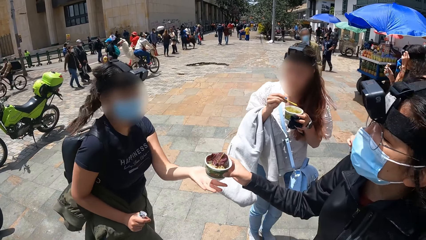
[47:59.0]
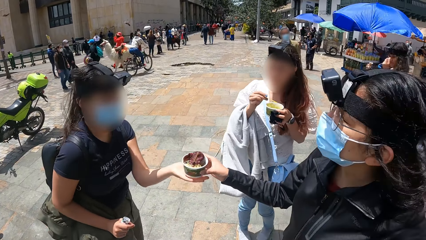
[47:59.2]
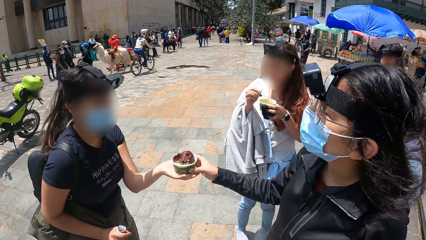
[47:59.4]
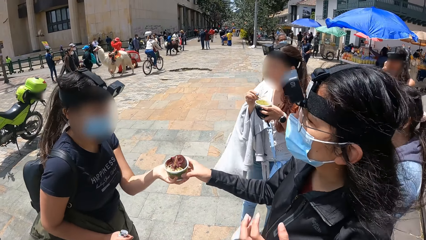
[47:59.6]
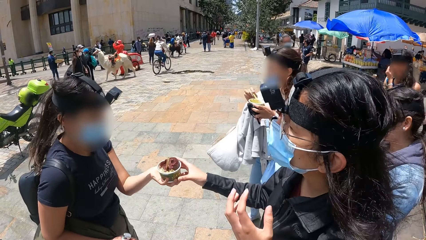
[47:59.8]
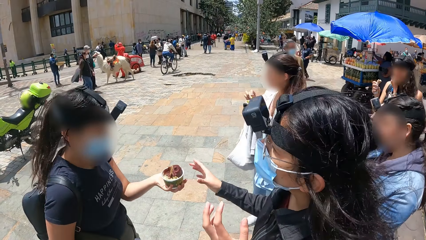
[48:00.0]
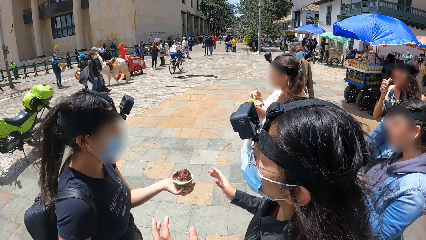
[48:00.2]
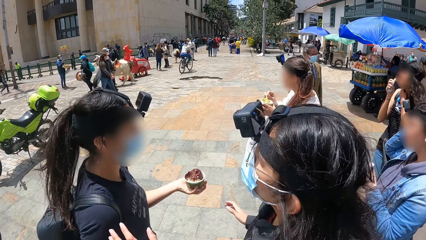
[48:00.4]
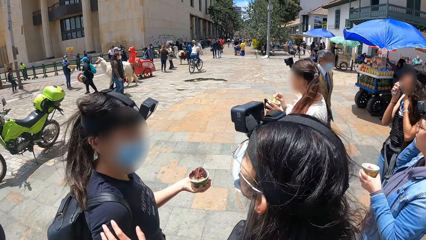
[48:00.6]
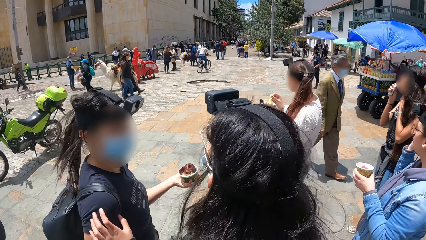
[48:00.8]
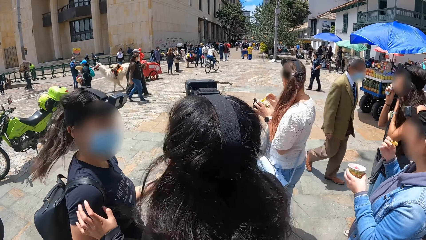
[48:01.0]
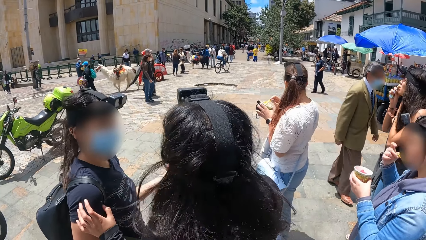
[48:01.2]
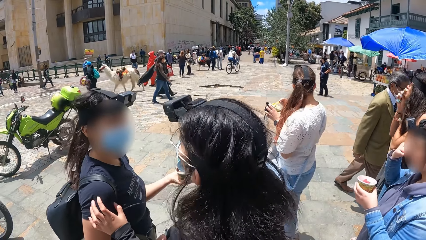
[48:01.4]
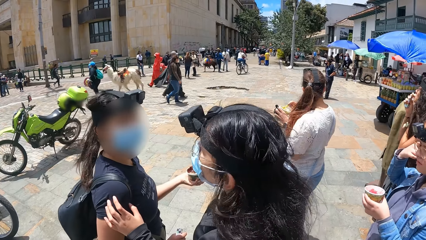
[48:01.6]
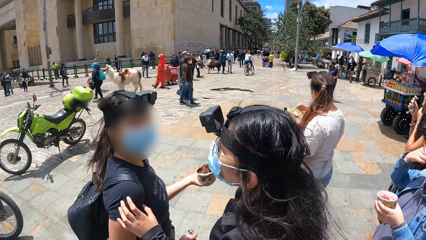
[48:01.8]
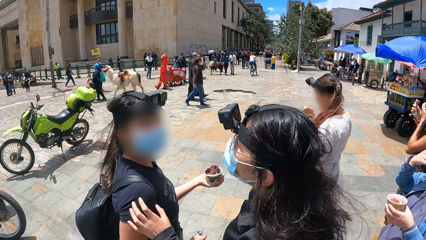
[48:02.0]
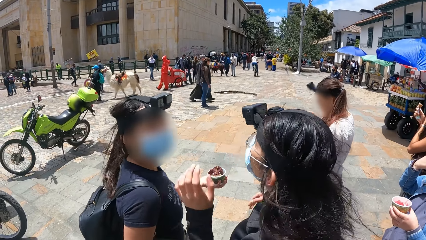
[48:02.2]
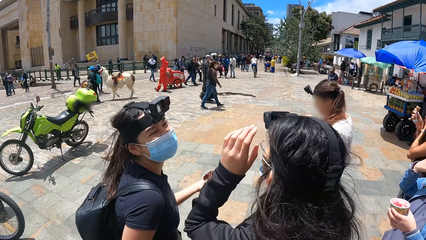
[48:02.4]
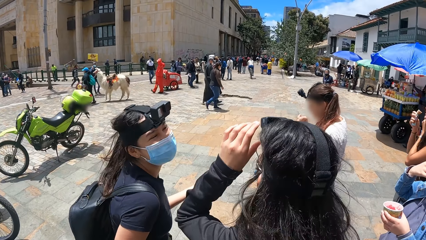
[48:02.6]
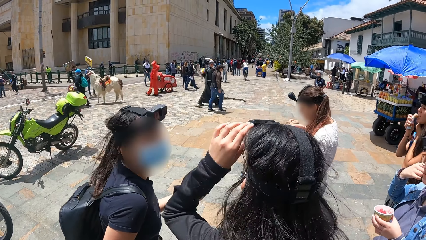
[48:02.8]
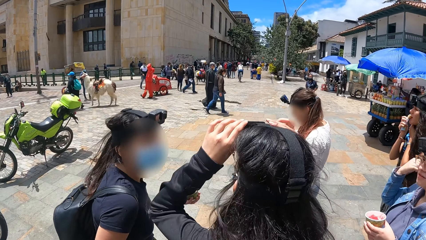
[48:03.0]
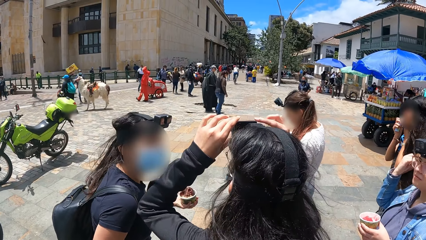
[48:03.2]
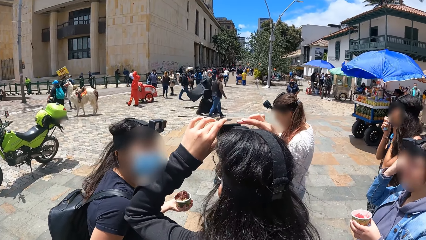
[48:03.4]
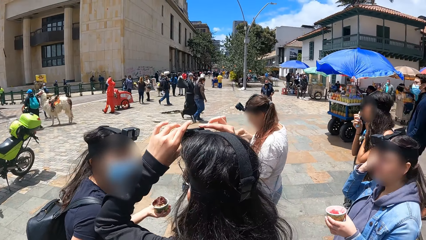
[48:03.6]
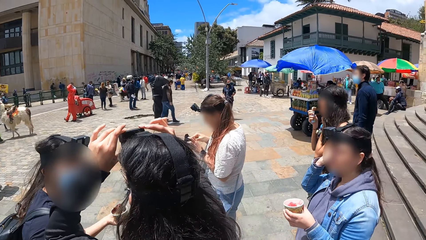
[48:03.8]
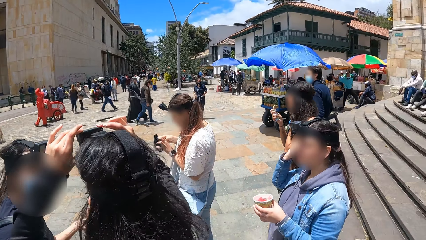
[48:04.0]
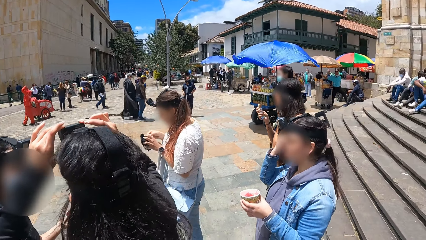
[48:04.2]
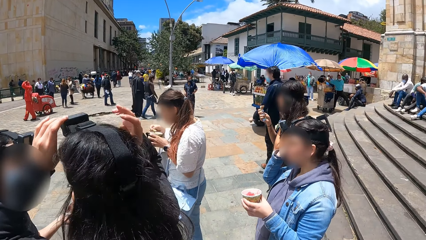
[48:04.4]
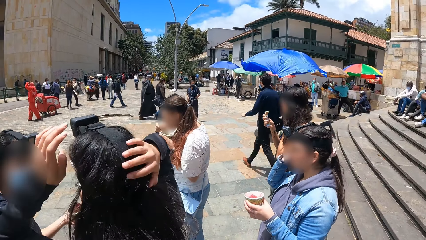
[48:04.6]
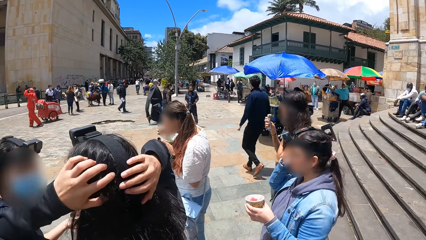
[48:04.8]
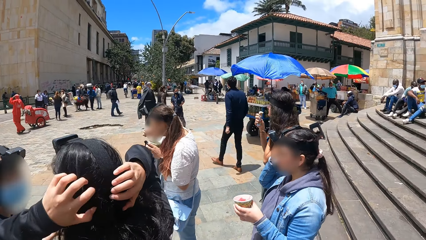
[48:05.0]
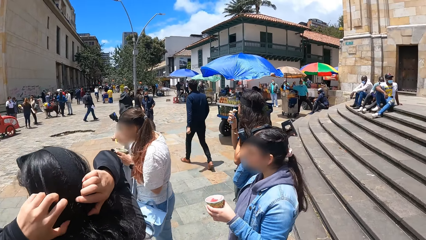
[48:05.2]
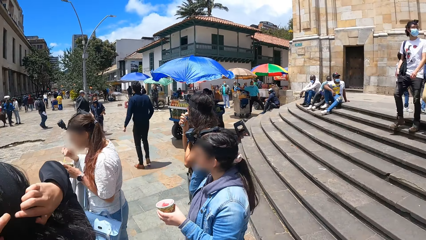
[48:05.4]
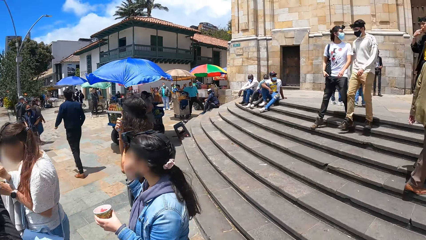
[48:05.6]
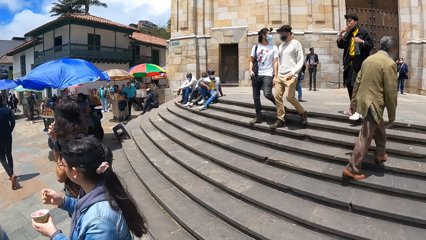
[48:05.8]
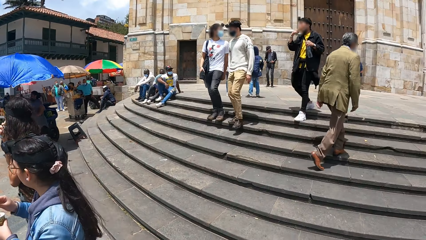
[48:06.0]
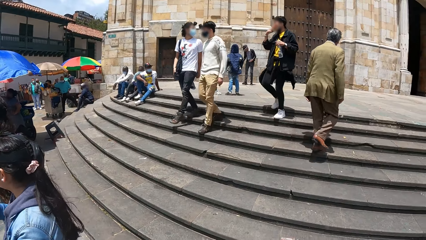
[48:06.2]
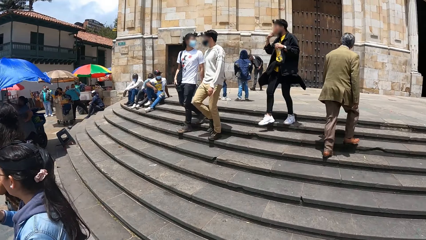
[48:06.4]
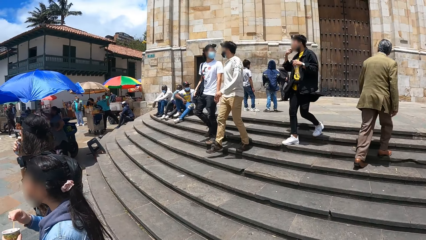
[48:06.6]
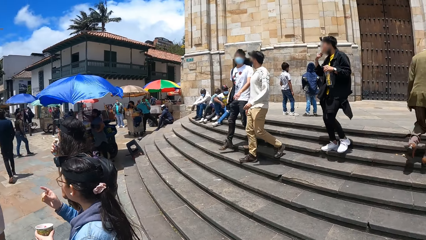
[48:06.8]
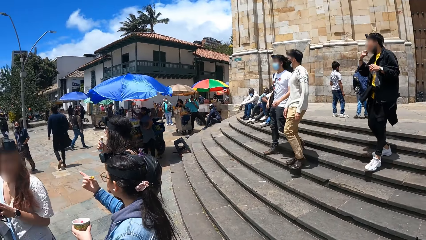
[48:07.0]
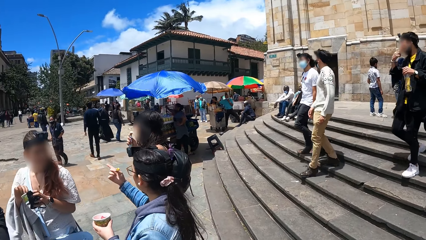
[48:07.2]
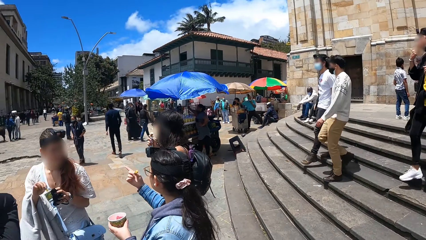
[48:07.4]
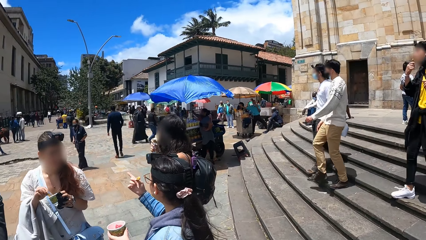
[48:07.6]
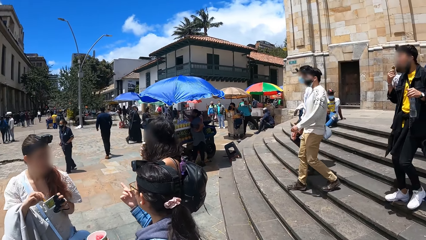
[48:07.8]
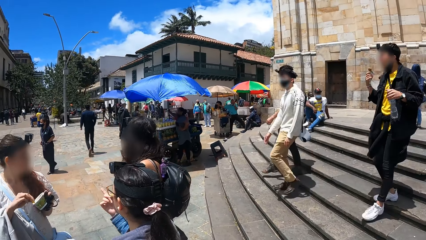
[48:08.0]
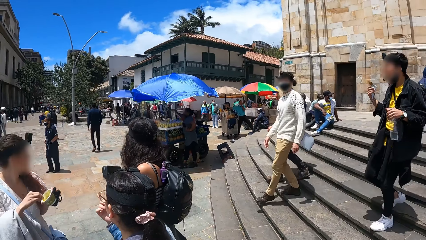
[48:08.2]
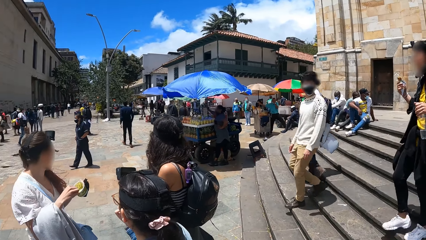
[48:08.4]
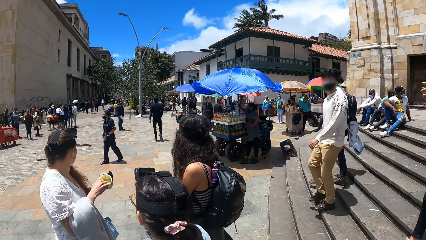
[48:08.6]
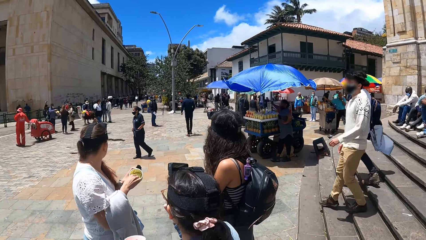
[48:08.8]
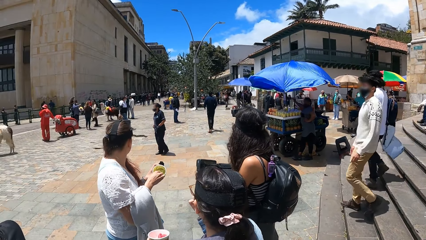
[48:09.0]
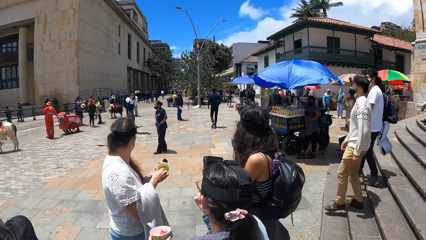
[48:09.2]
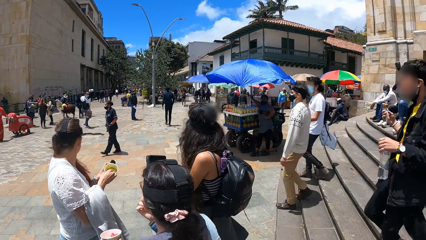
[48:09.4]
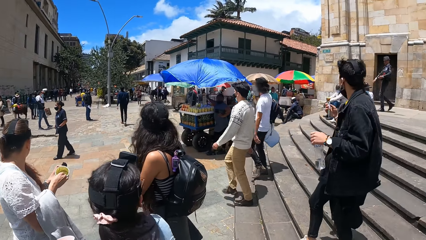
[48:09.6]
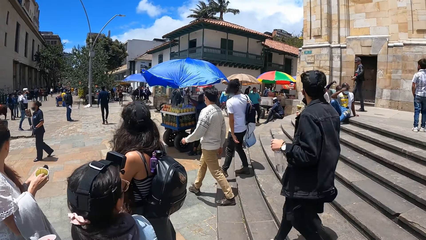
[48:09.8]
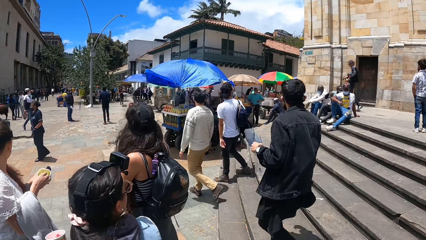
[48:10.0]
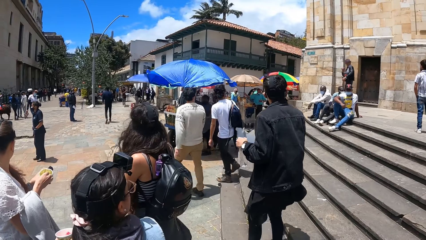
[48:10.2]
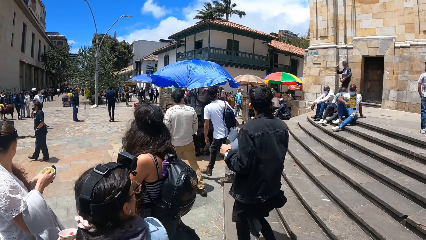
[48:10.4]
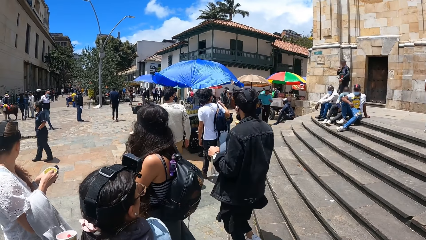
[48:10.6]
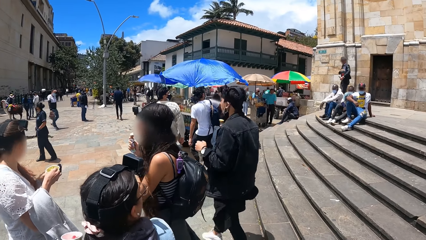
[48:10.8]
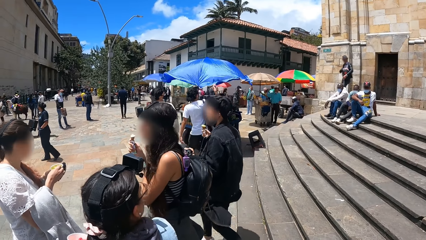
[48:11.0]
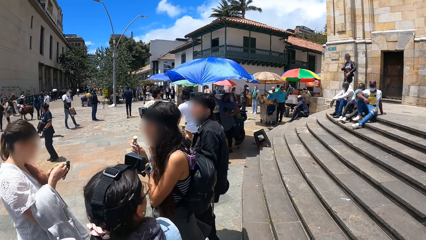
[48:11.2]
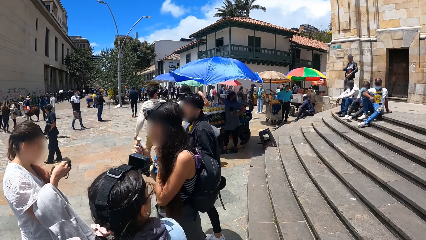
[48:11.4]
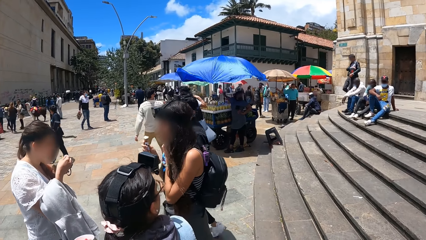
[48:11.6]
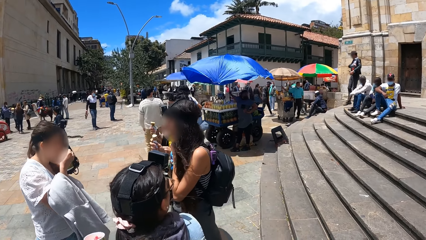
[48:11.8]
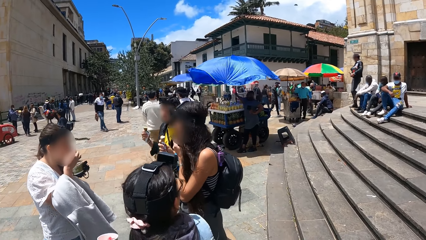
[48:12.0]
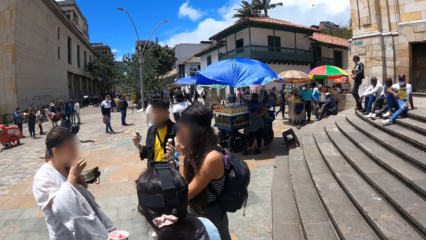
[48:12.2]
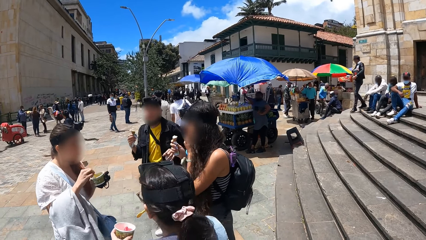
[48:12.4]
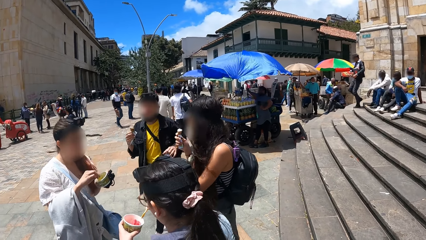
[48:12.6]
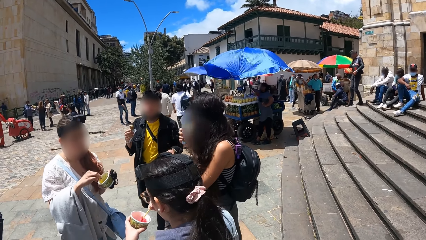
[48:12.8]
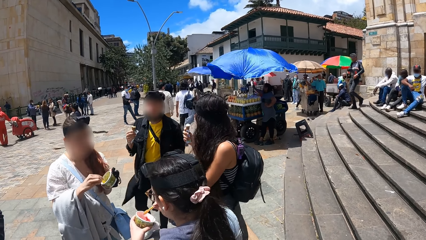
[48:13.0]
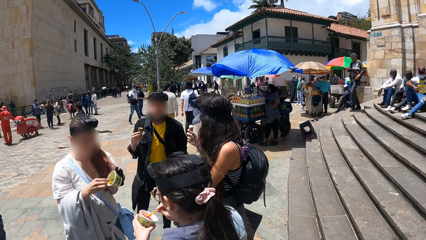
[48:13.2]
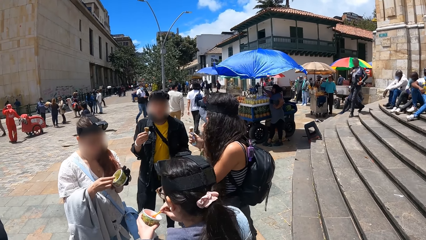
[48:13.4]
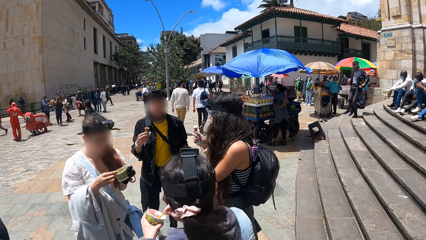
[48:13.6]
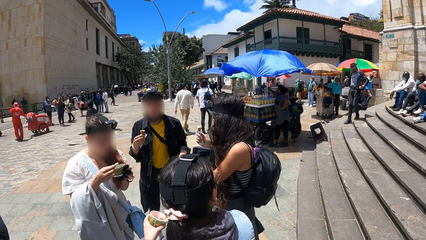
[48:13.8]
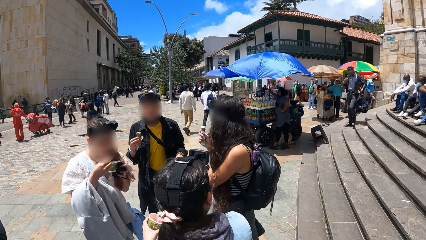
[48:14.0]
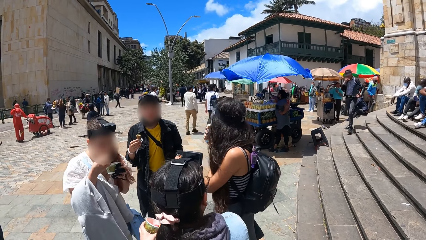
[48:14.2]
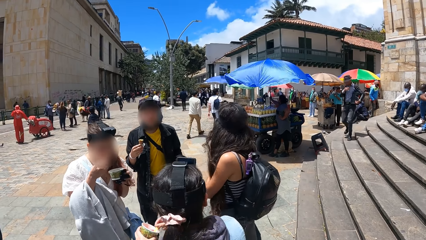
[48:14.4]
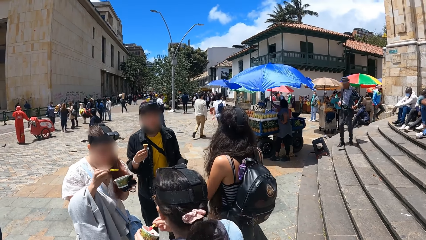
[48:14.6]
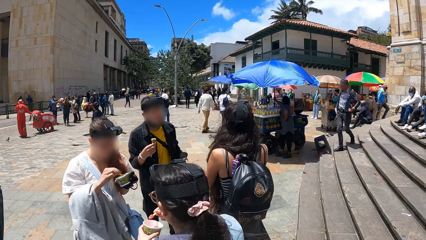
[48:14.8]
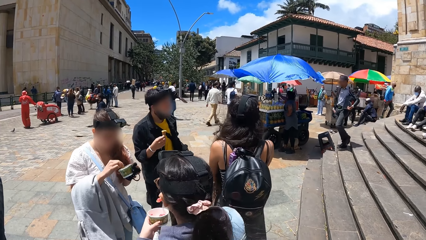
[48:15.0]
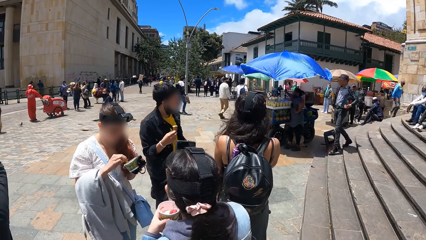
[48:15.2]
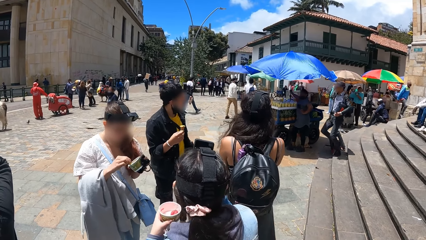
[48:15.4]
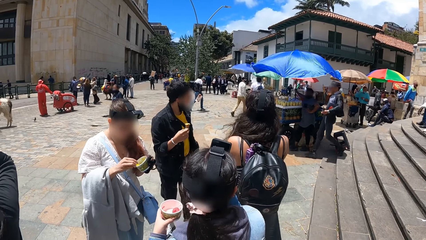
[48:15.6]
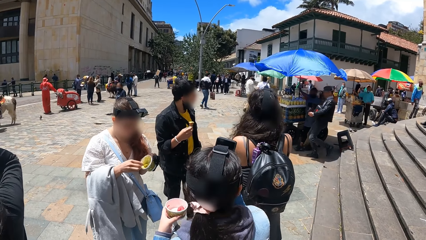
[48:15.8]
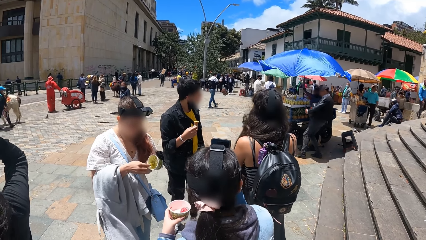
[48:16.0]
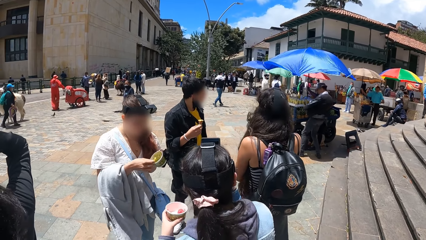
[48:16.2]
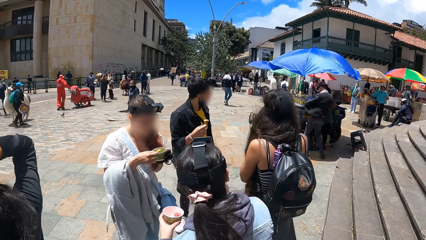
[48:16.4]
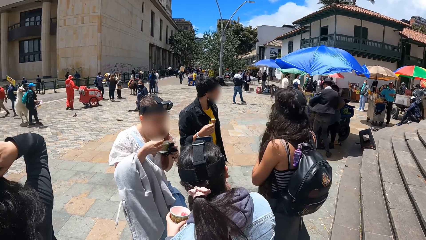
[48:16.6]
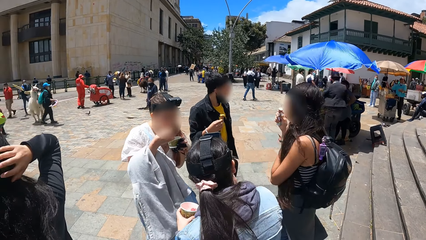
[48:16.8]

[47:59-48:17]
The camera wearer converses with a woman. Another woman passes a container of ice cream to a person. The other woman holds the person's arm. The camera wearer looks forward. The other woman adjusts the camera. The camera wearer looks right, looks around the stairs, looks forward, and looks around the open place.
